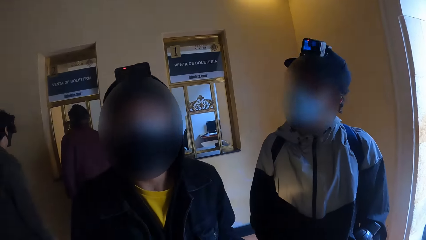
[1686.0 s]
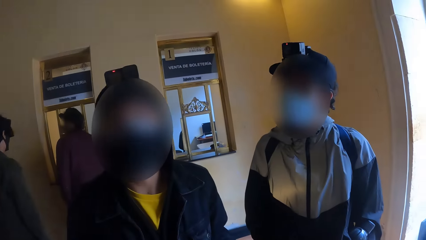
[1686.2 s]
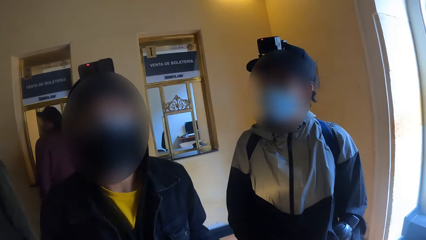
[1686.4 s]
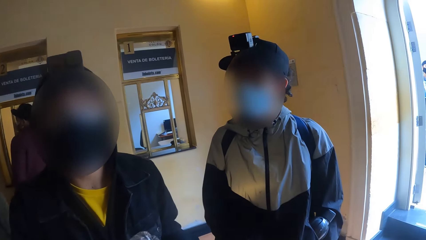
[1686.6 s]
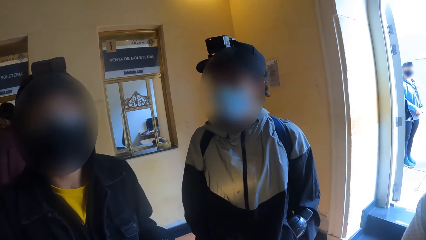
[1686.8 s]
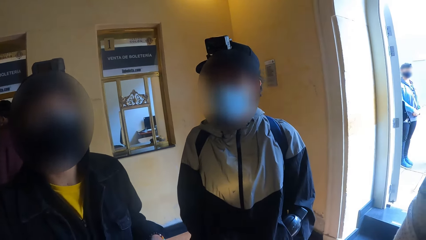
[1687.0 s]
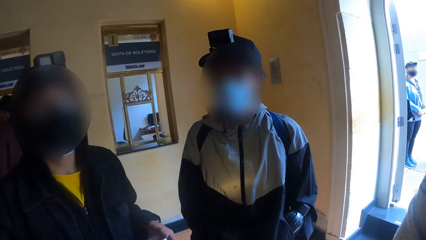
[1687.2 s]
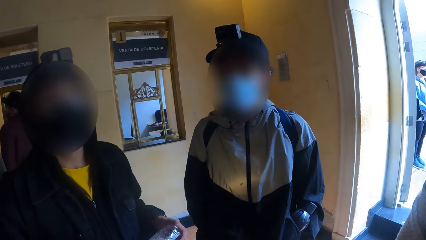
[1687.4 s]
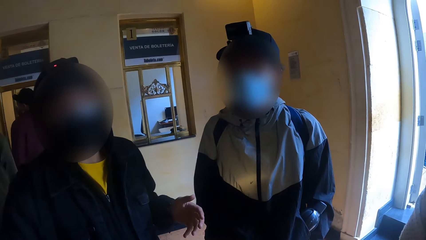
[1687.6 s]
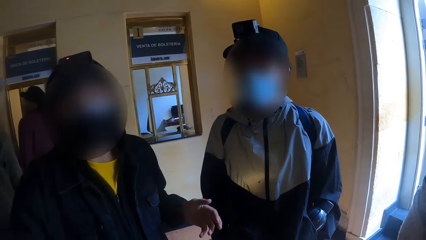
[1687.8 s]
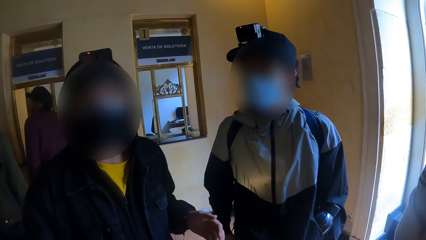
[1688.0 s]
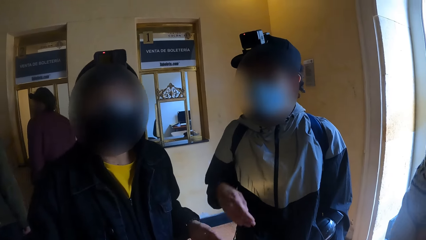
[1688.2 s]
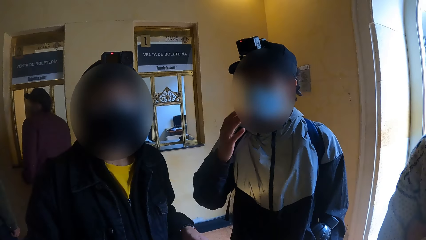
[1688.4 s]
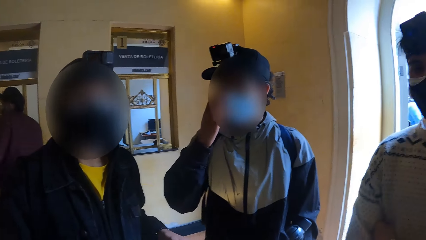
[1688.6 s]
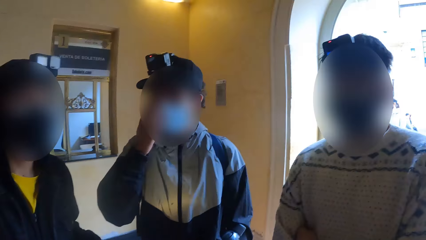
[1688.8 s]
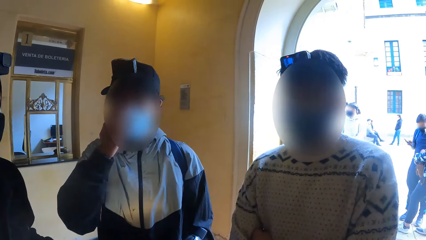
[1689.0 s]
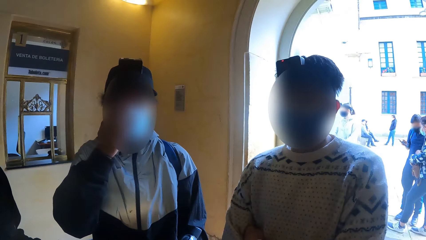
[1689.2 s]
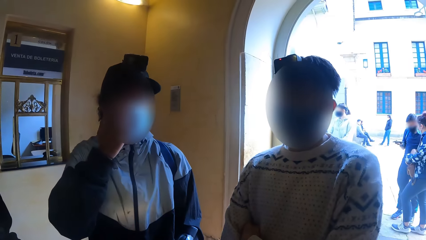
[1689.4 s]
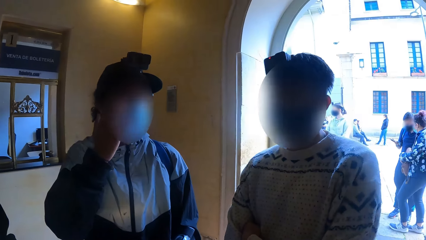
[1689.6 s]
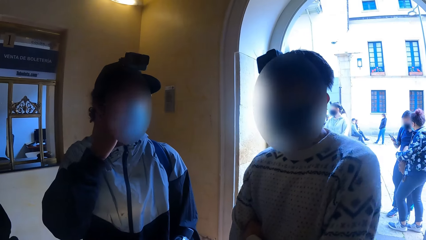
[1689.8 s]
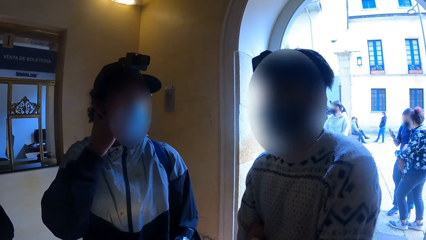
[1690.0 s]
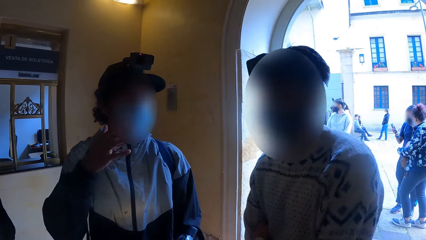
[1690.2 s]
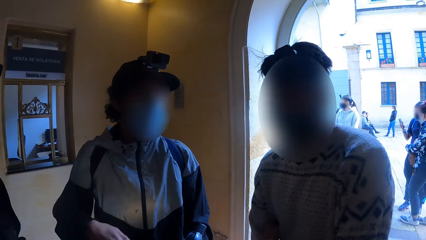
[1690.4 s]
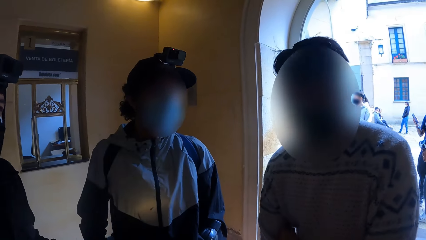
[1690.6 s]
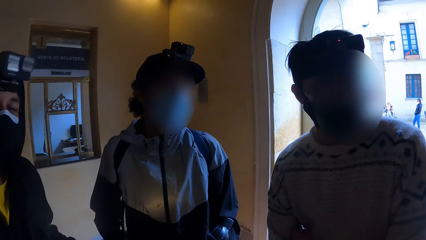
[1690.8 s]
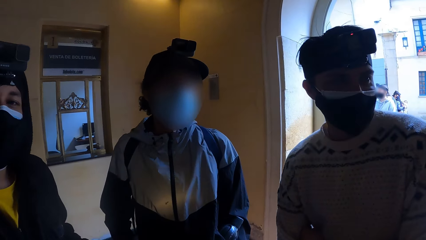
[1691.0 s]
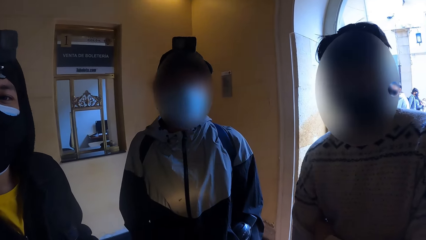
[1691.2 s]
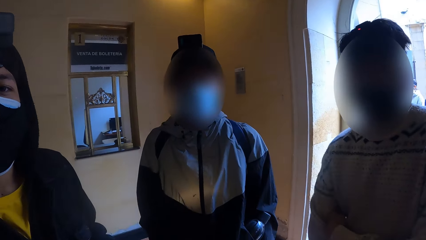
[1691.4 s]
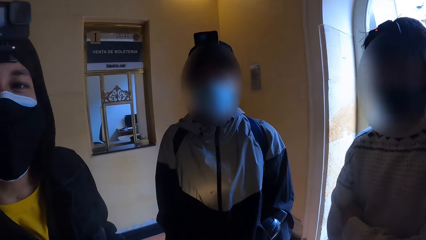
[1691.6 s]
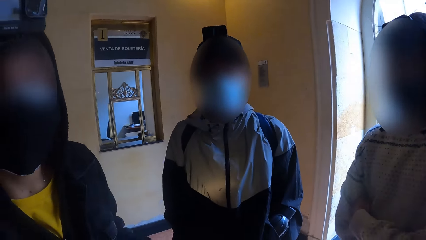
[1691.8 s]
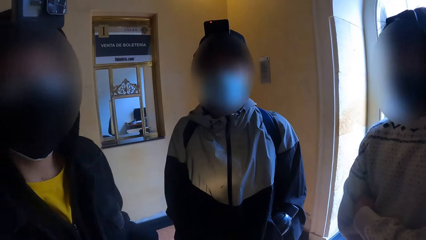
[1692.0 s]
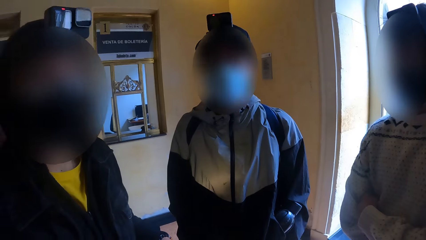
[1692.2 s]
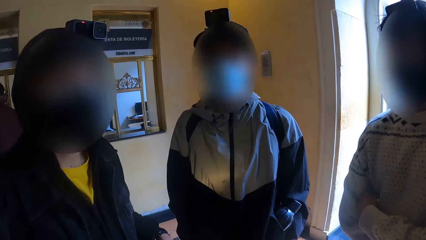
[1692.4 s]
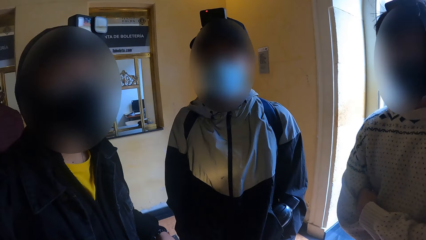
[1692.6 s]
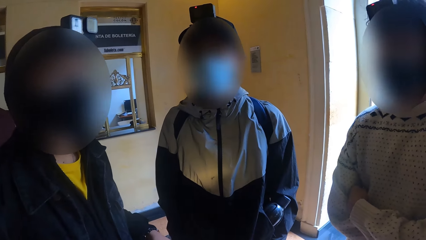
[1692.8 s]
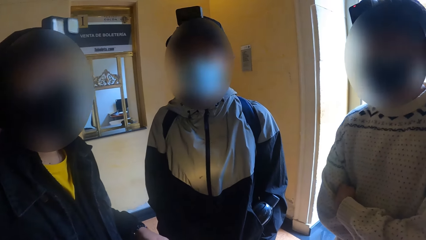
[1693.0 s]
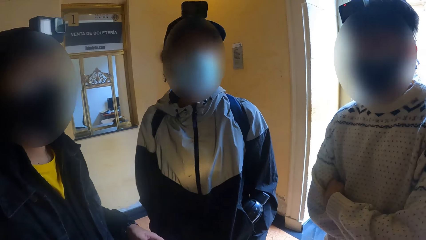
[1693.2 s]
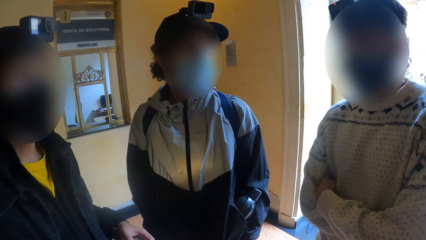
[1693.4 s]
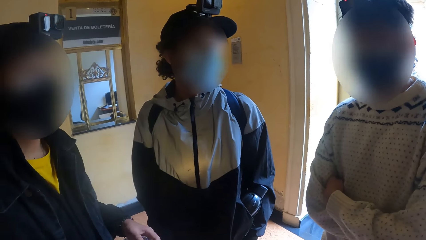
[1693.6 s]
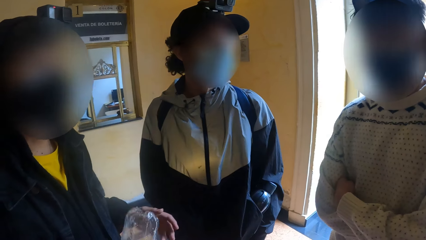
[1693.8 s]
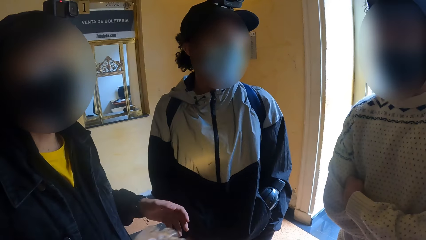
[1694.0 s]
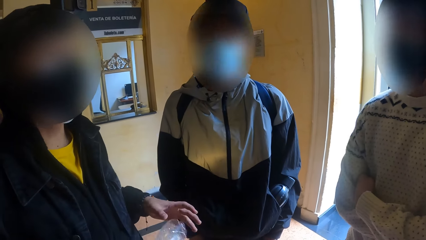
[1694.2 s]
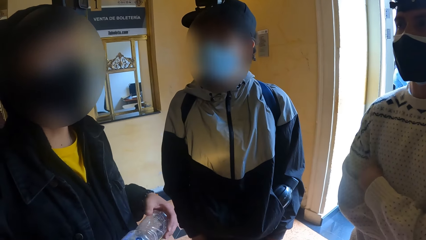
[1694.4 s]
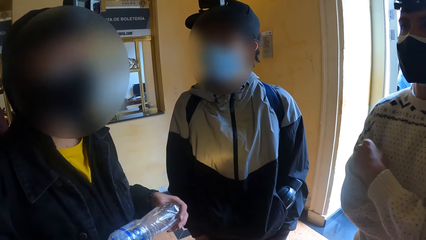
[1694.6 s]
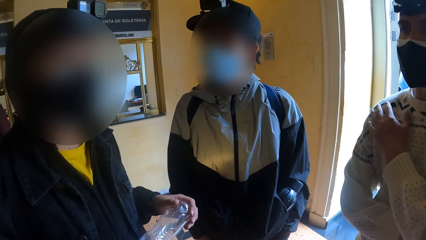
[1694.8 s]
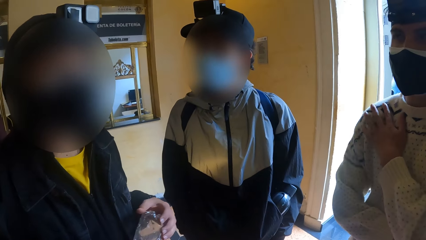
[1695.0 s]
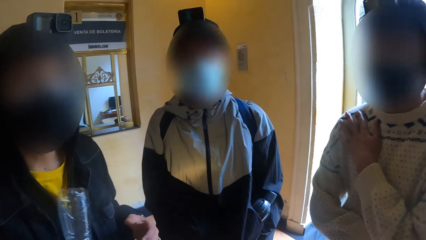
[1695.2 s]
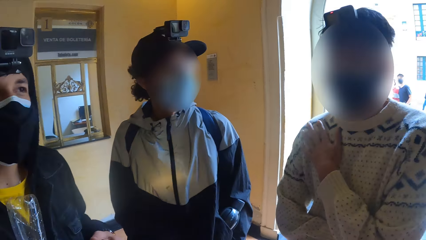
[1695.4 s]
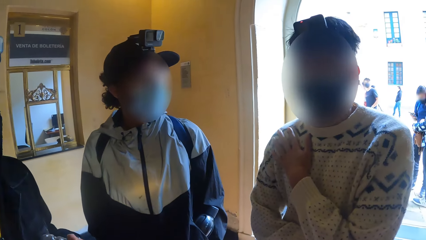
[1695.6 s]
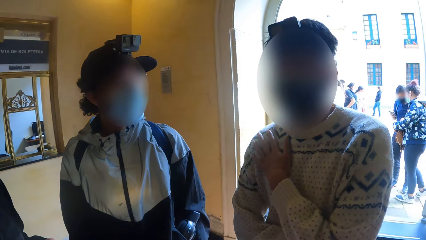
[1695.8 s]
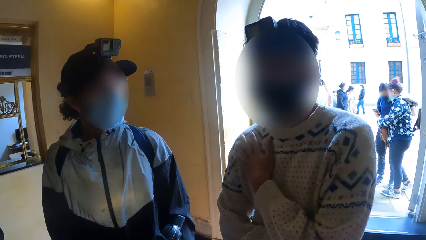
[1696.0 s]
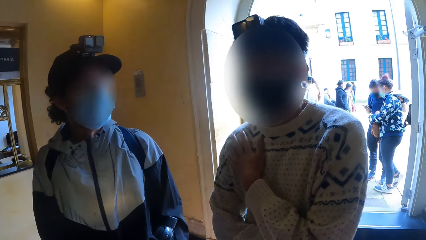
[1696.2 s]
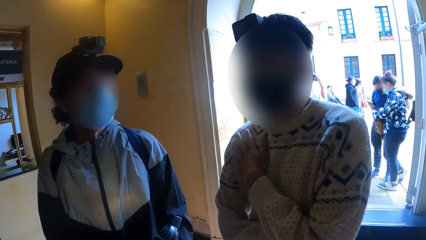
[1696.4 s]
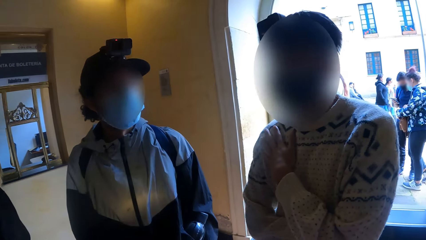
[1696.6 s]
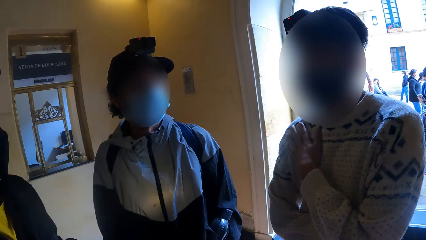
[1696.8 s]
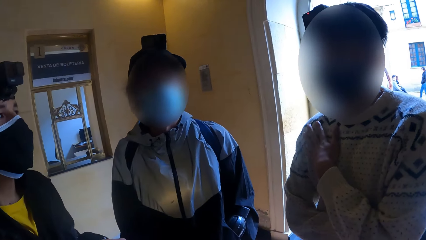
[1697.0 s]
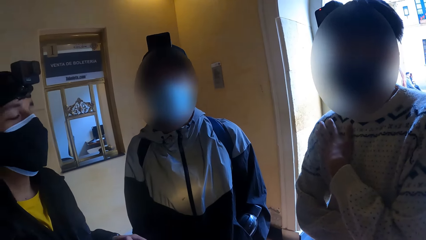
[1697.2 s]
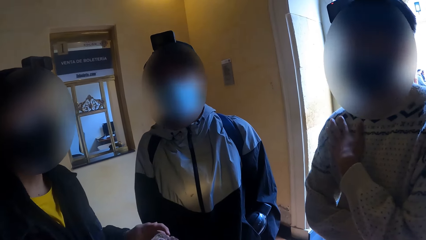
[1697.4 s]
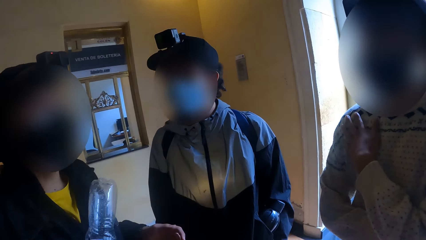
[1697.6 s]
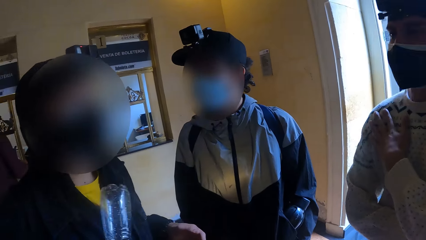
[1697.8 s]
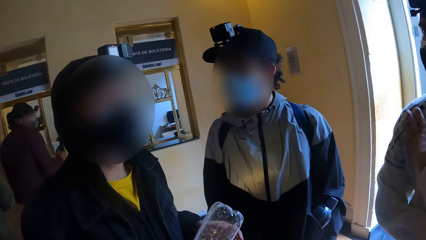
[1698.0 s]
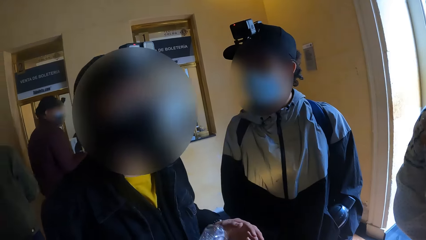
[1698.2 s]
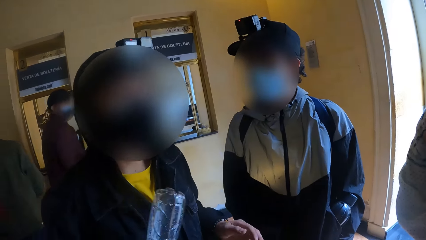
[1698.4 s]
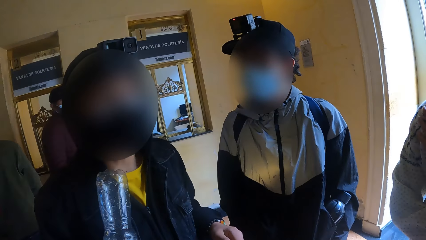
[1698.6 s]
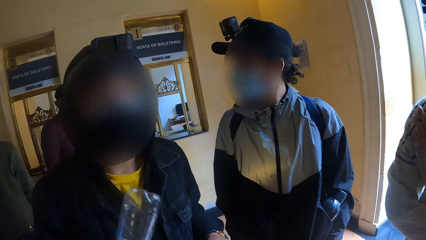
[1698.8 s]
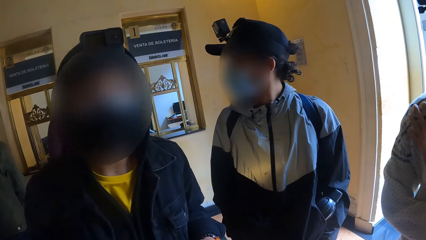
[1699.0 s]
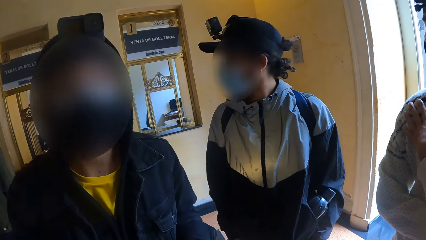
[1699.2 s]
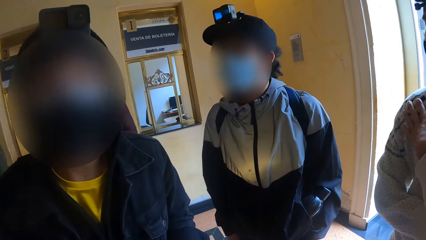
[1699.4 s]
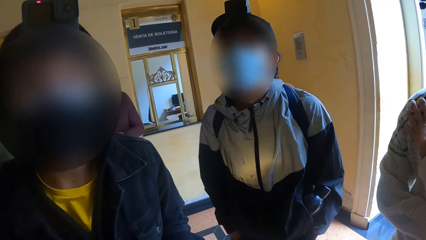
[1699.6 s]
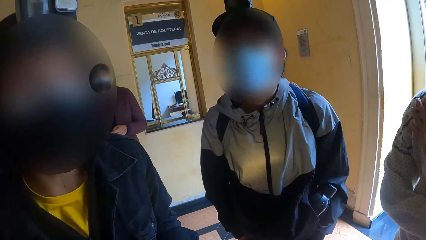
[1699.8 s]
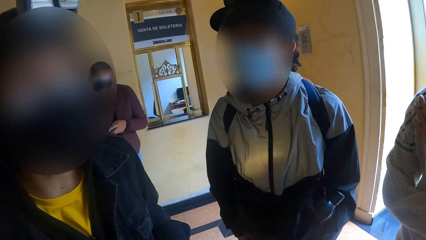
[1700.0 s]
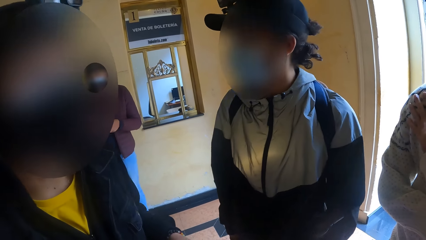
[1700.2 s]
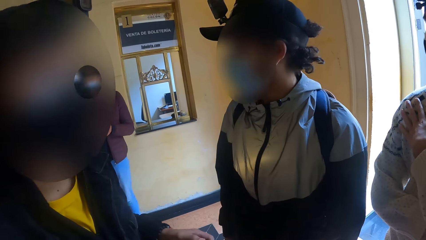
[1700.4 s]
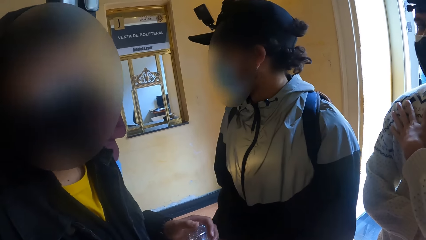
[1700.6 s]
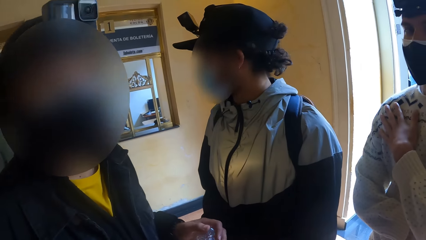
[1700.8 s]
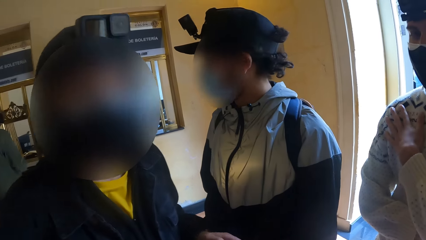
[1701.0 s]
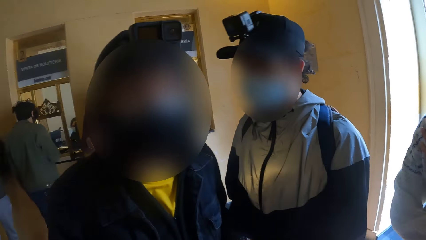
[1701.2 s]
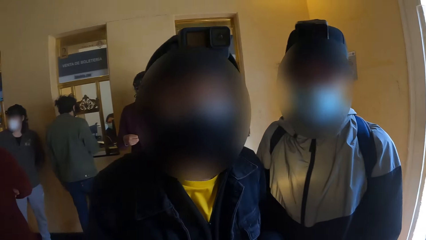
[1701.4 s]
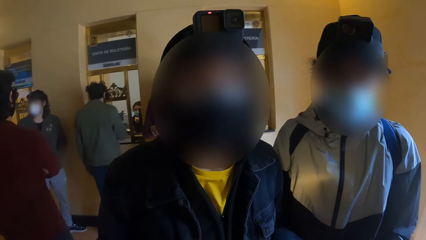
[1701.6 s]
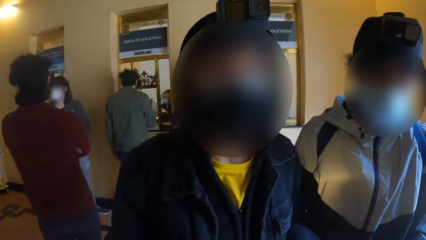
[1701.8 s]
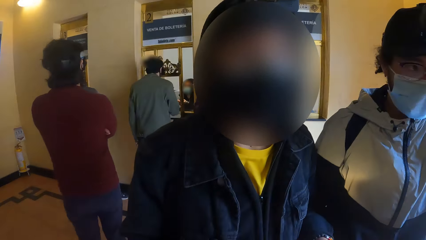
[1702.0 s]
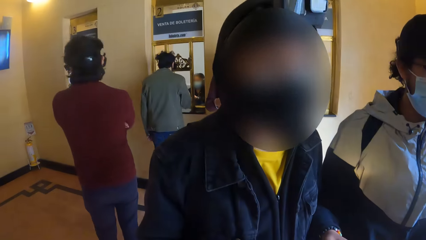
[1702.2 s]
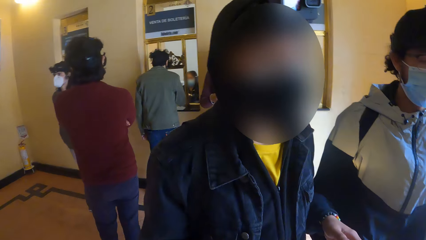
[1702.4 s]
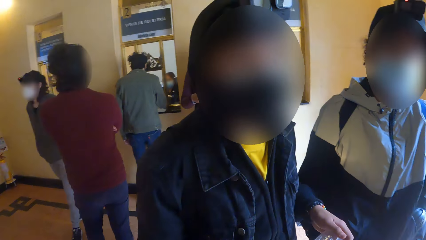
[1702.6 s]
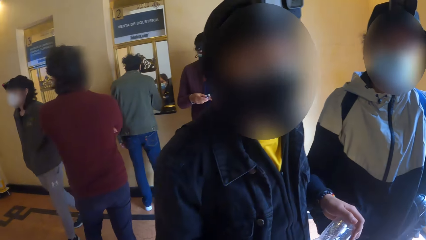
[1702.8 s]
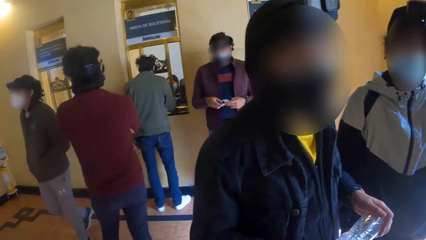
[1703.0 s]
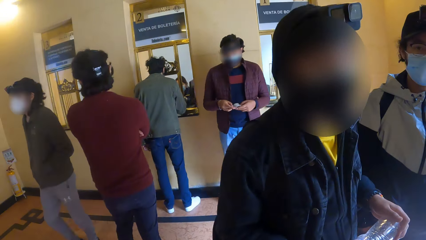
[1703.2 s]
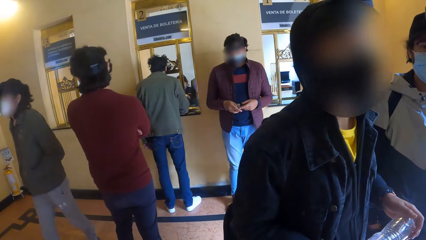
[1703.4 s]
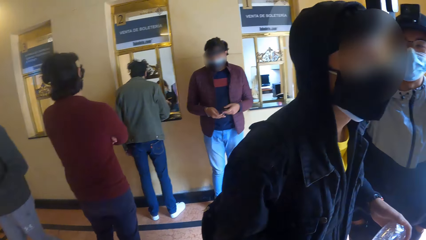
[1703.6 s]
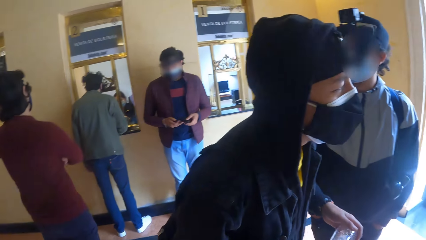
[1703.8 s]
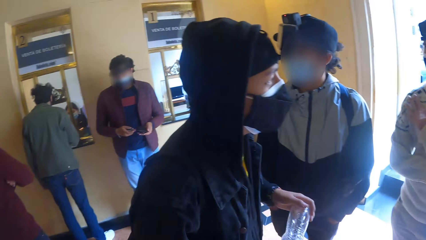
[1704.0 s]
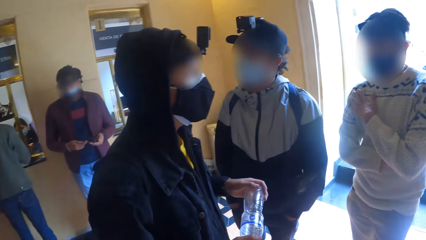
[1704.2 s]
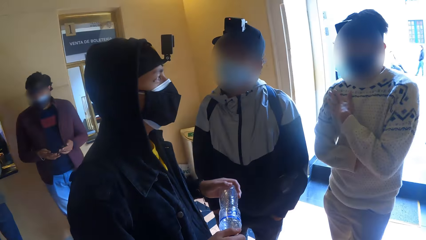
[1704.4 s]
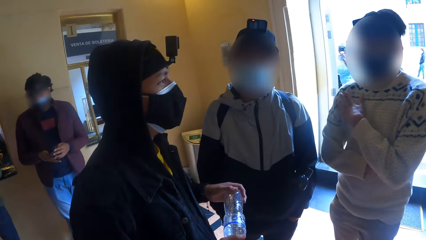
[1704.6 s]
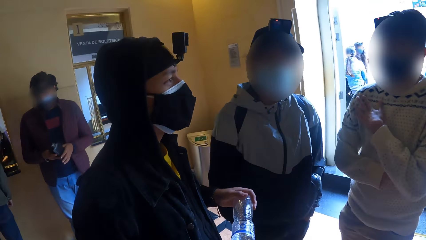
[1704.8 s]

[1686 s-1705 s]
A man scratches his face with his right hand. Another man hits the bottle in his right hand on his left hand. A woman operates a phone in her hands.
